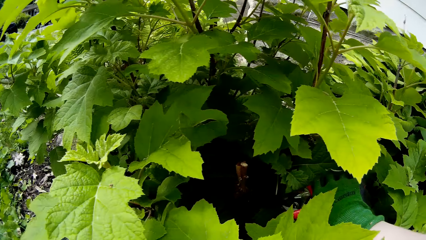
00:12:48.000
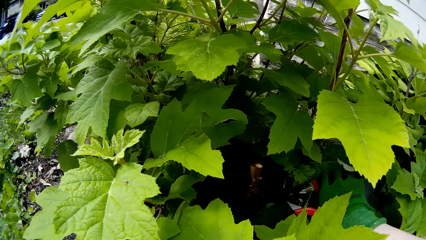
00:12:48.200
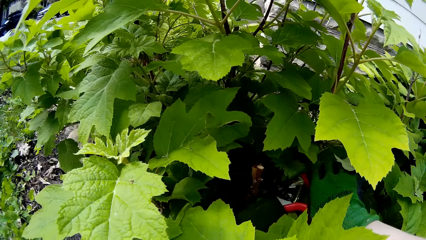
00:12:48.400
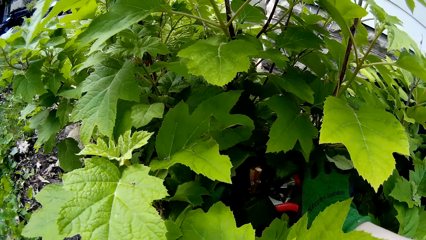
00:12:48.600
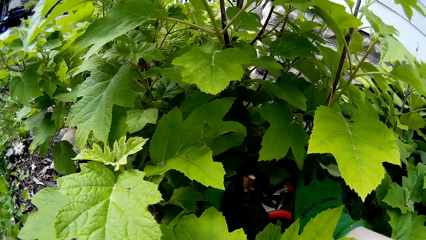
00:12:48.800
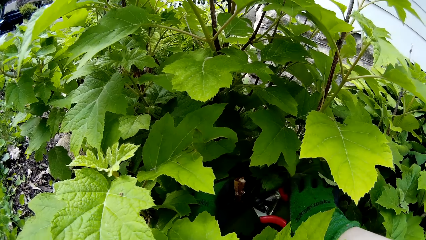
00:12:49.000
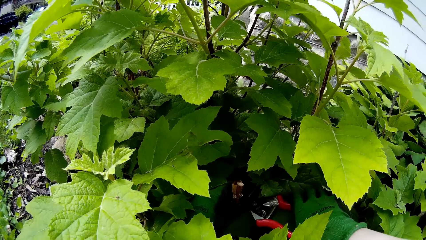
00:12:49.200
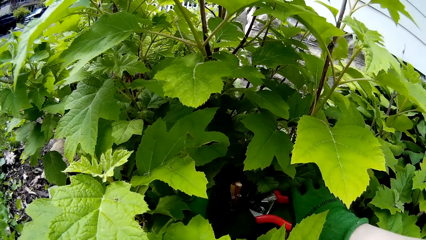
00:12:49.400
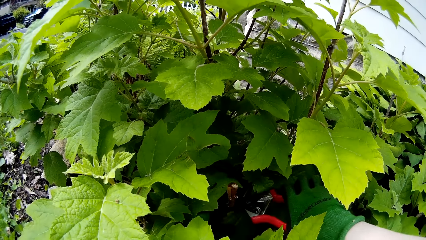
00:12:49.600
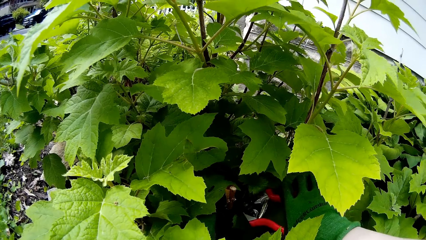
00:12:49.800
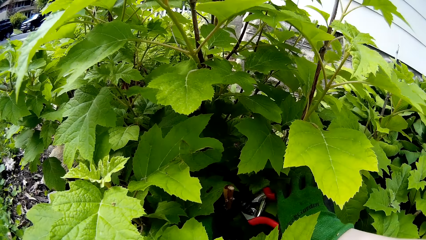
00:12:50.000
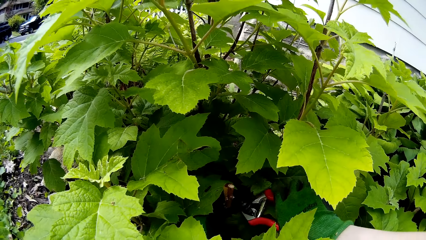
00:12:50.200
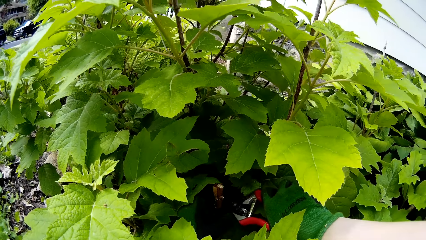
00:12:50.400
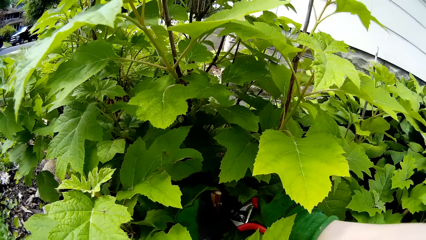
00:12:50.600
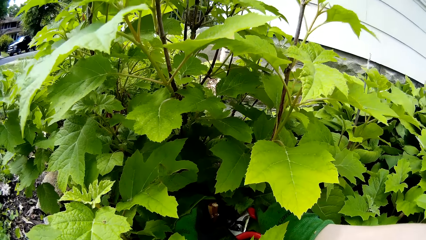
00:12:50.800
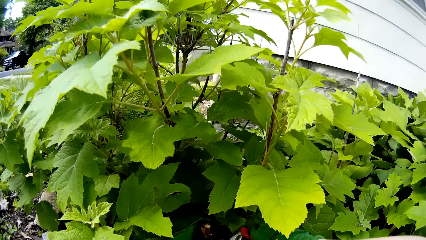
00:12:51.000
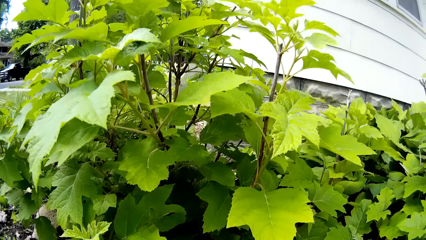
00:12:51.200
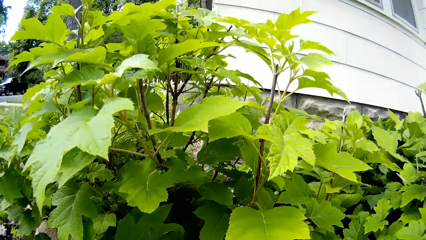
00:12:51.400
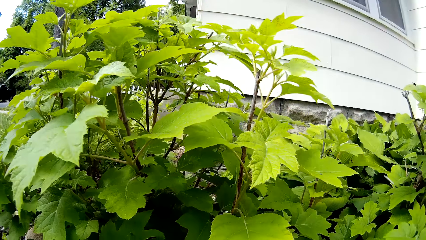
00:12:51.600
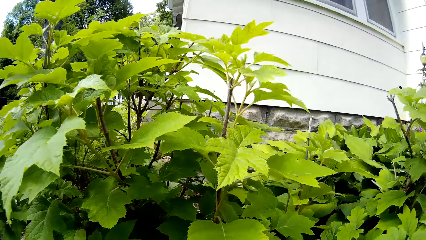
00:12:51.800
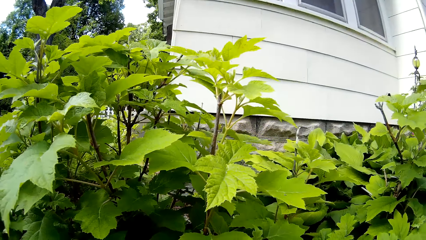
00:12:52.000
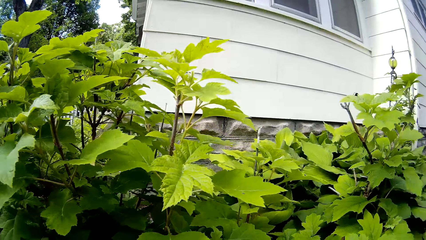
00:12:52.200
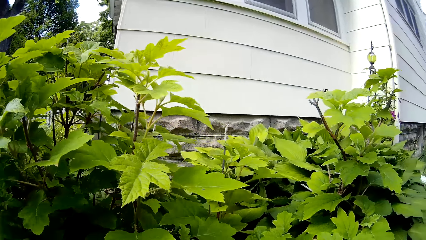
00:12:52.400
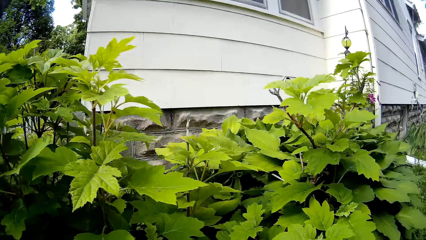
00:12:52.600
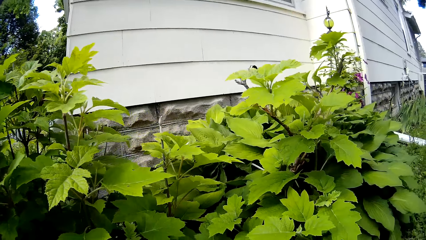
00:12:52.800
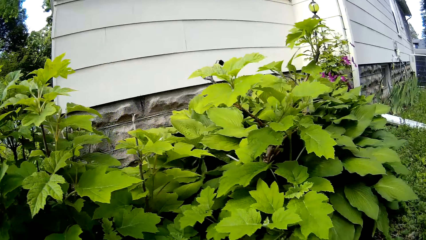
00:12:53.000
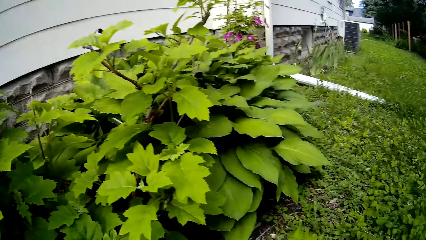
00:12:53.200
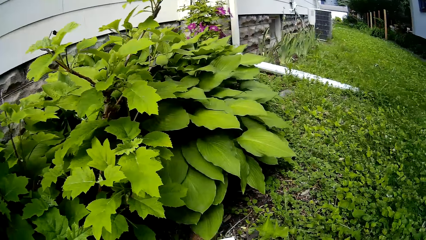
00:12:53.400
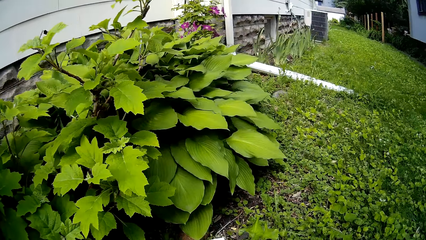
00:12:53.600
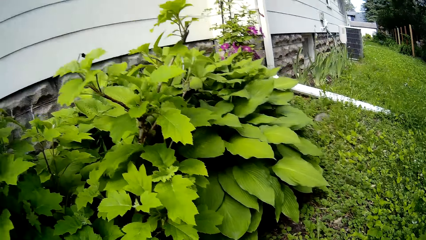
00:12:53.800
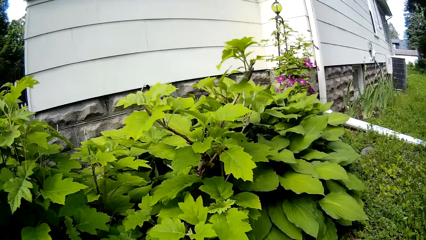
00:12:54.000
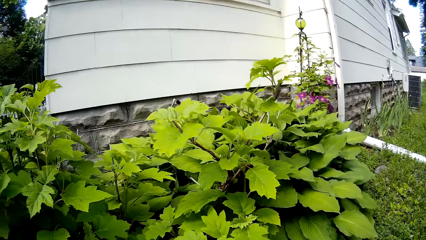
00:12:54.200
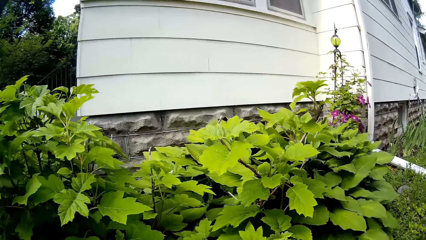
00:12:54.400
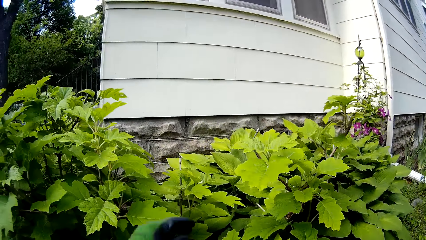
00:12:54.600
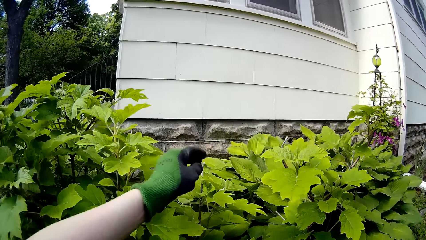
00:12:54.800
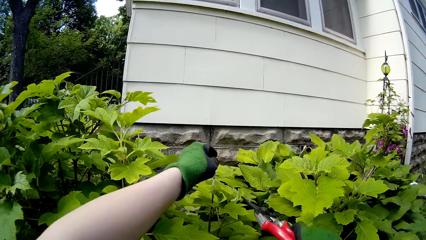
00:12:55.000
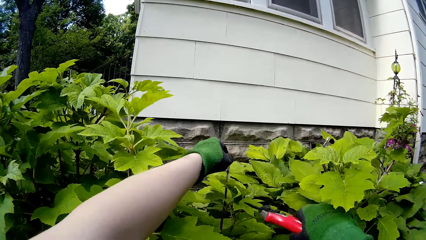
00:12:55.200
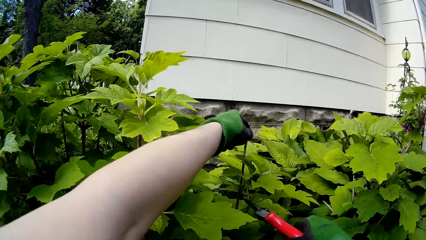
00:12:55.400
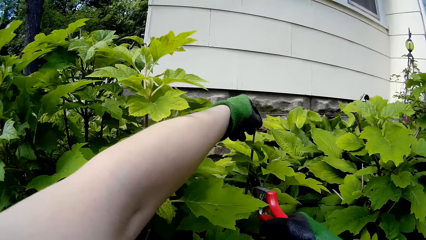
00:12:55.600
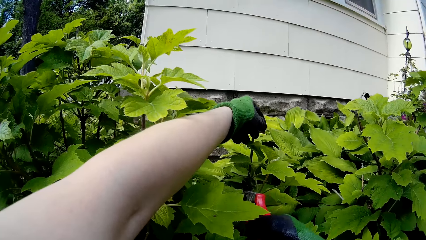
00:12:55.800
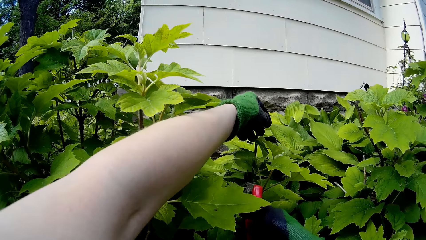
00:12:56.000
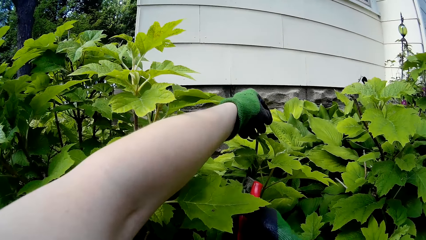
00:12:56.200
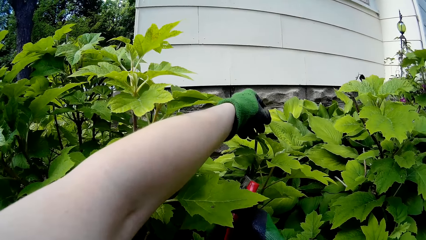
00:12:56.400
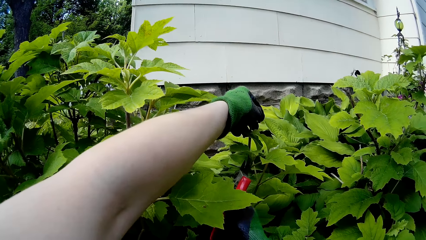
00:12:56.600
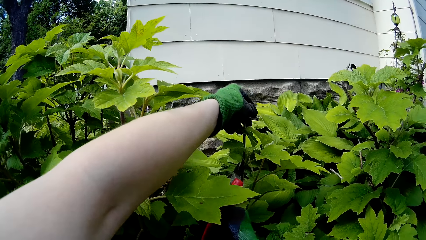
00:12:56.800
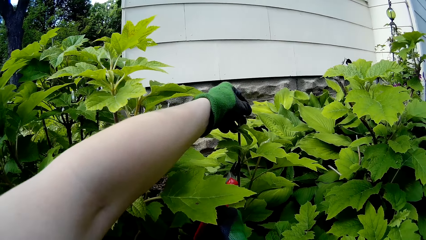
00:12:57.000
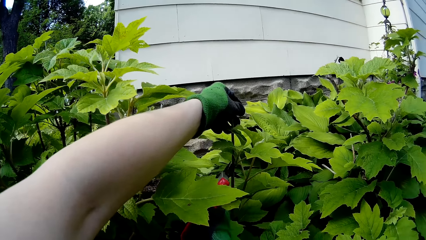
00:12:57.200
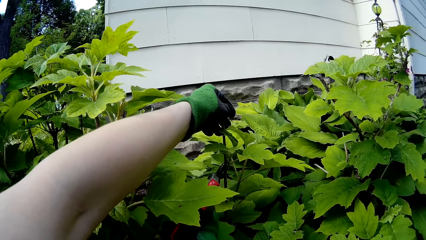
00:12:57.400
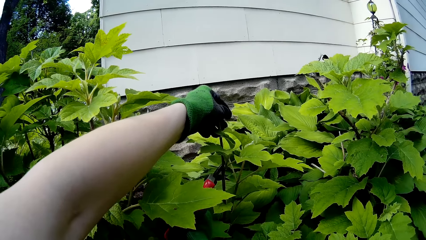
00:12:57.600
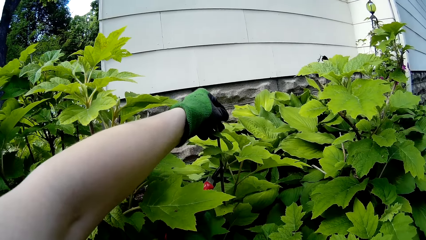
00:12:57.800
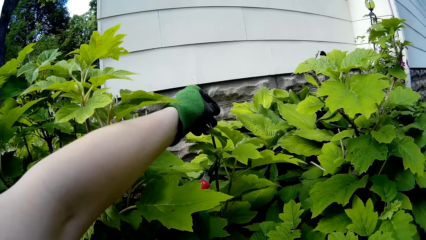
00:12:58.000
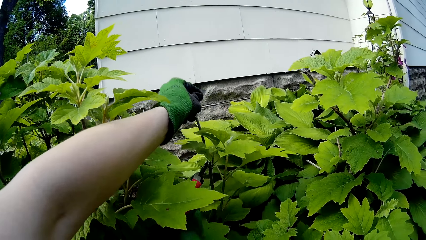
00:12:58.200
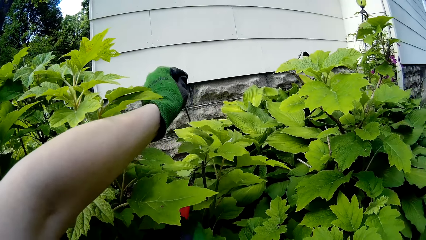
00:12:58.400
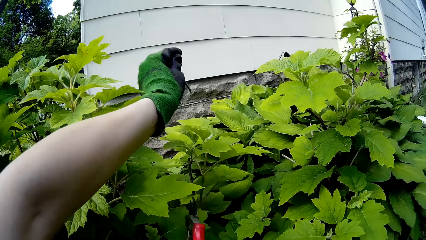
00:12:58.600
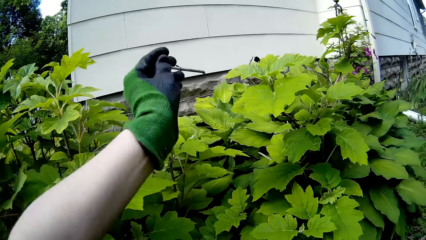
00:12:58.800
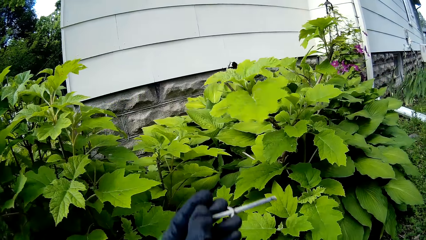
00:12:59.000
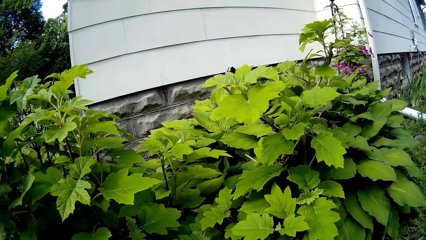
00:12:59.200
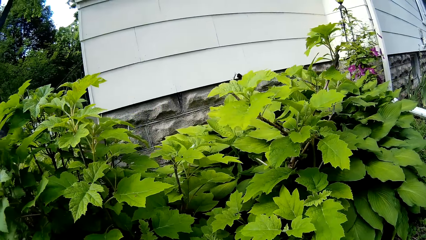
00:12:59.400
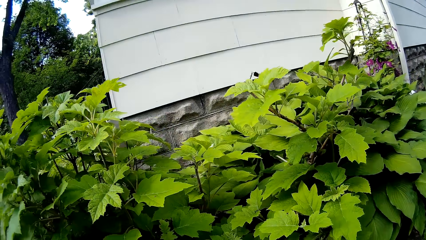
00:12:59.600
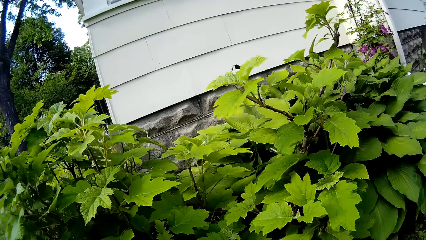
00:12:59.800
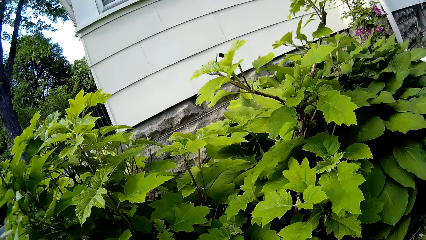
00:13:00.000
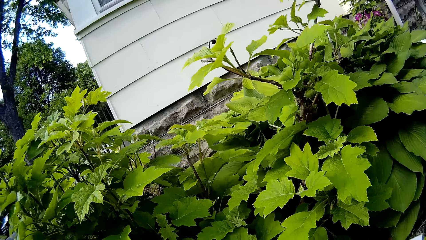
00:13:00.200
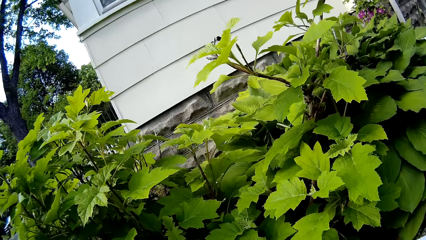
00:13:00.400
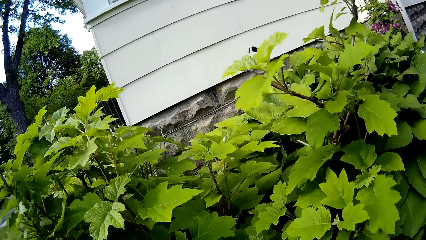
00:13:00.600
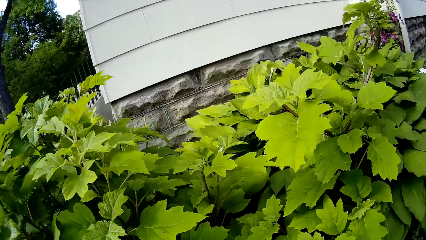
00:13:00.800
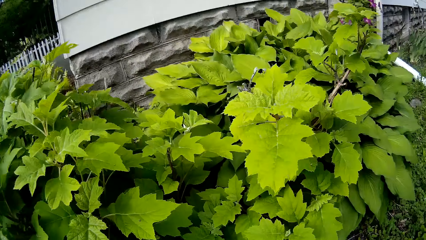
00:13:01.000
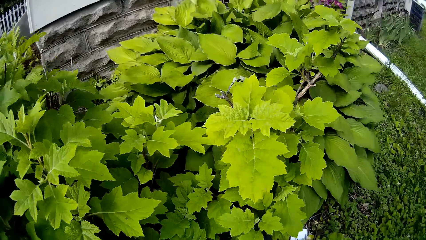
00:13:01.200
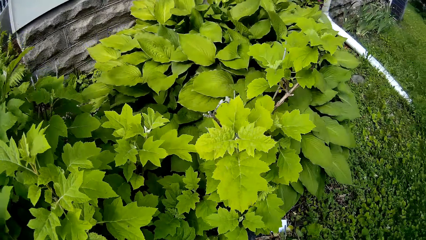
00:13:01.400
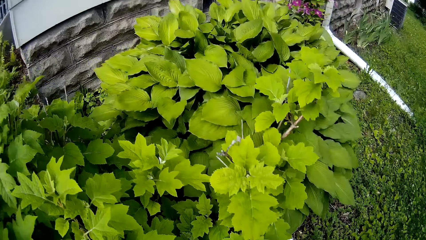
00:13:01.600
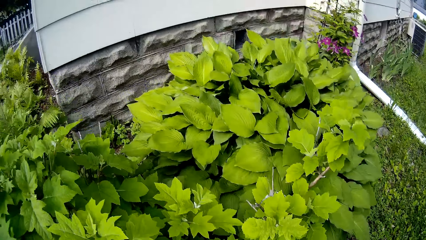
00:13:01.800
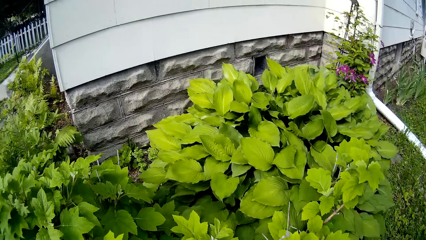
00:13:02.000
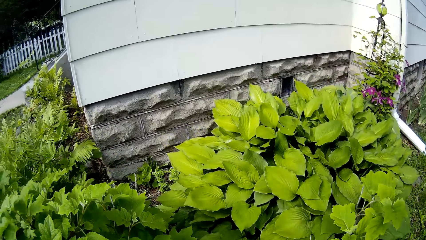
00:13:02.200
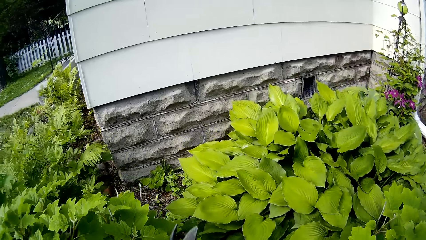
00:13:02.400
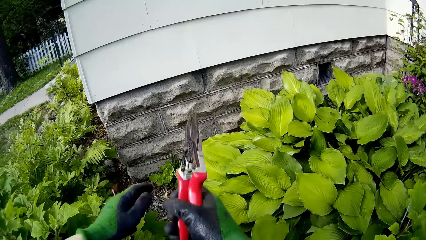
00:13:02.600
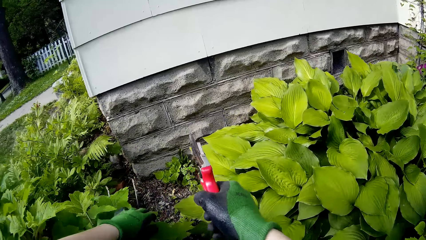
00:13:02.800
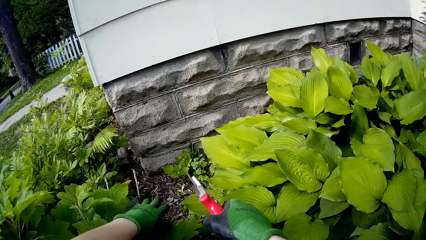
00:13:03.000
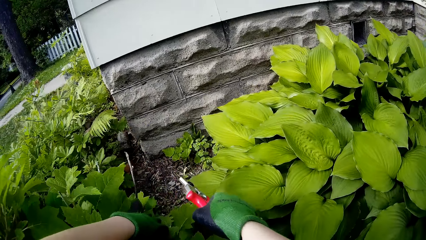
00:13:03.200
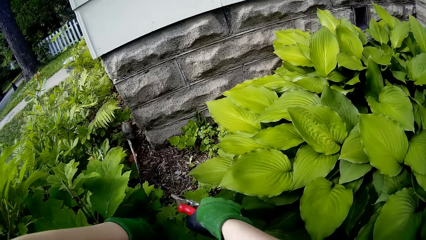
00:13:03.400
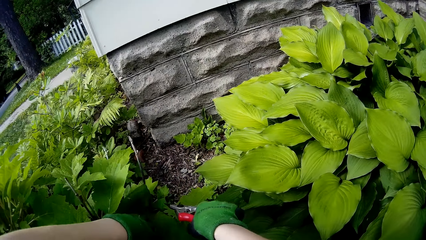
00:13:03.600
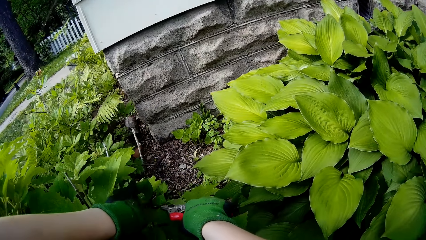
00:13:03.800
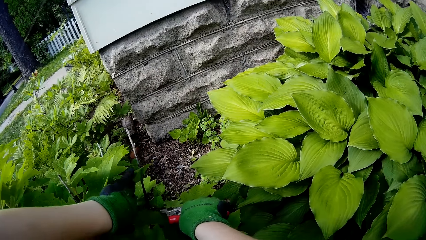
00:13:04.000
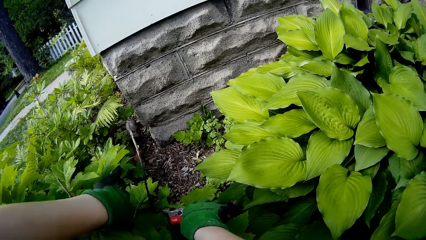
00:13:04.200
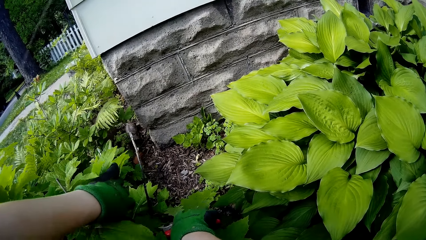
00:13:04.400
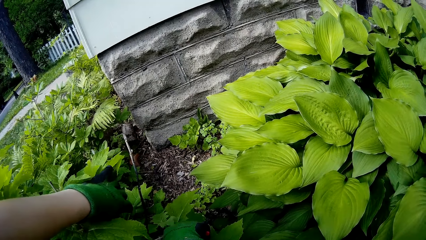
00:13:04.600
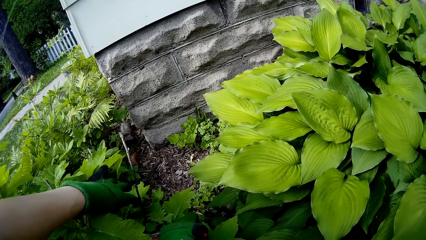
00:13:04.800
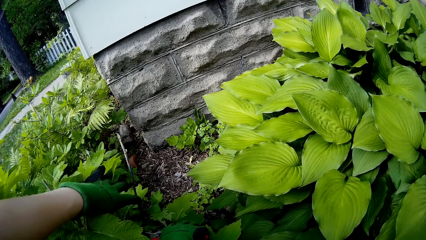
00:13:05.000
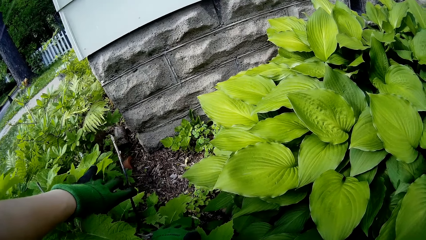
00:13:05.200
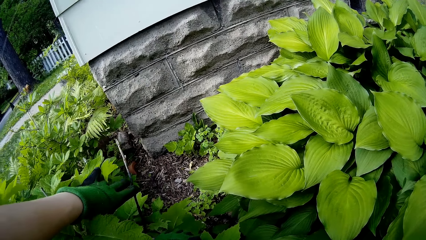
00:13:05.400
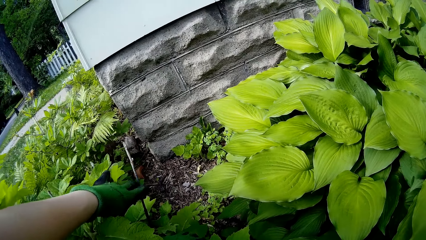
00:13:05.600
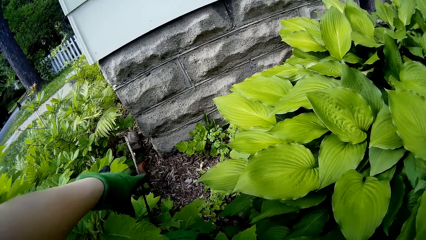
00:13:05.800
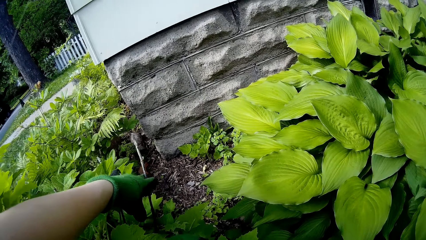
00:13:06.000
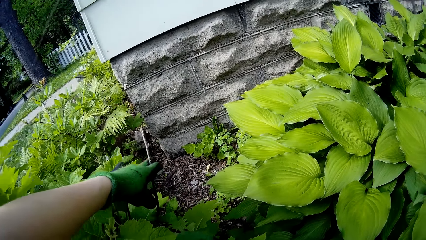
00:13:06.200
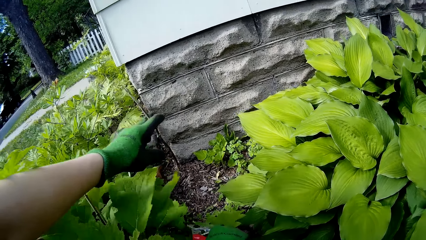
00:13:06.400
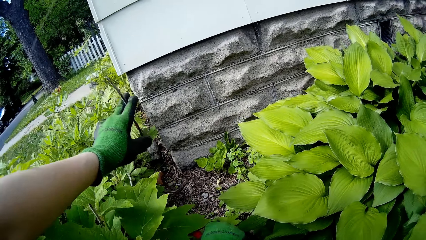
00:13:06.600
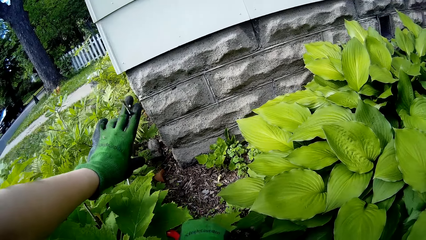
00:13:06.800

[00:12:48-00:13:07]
The camera wearer cuts off a stem with the garden shears in her right hand. She looks at the plants. She holds a stem. She cuts off the stem with the garden shears in her right hand. She looks at the plants. She cuts off the stem with the garden shears in her right hand.
